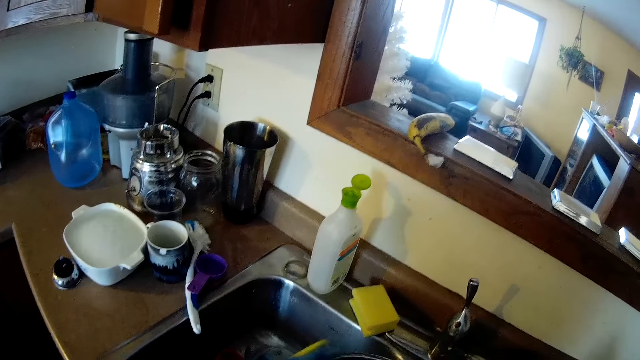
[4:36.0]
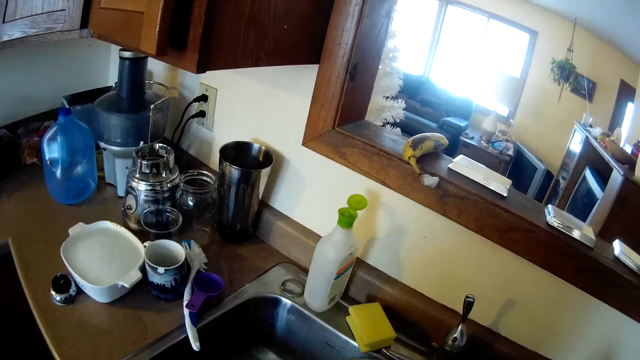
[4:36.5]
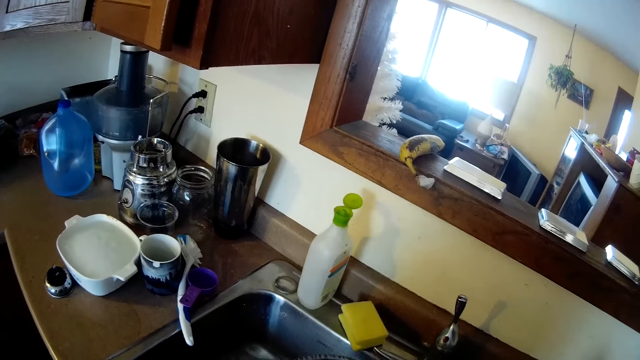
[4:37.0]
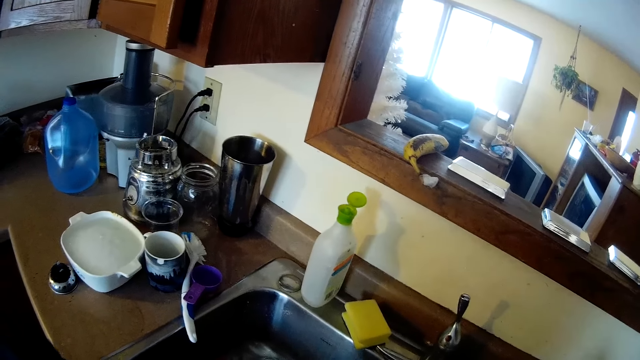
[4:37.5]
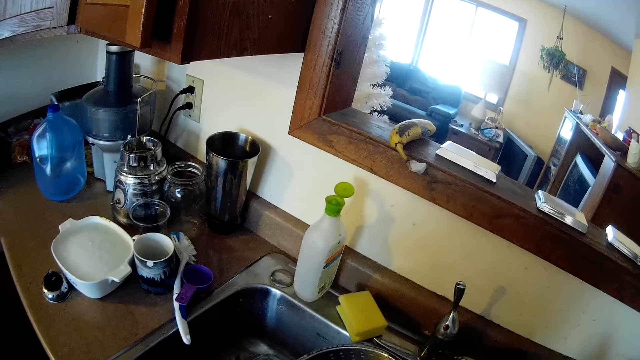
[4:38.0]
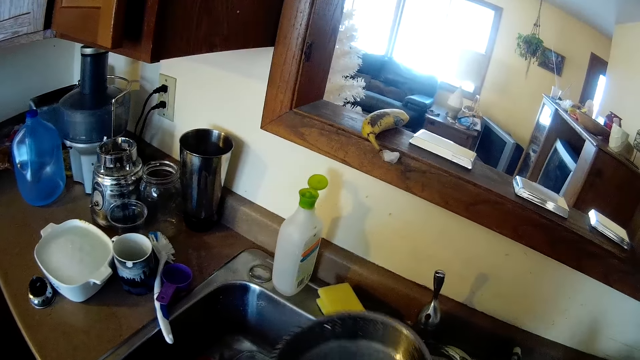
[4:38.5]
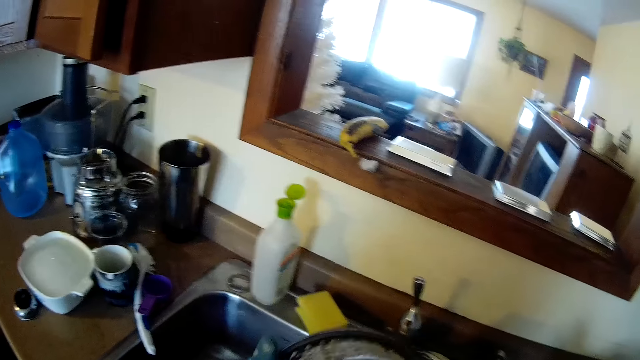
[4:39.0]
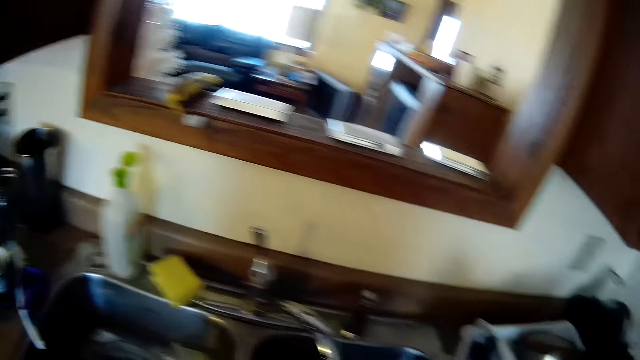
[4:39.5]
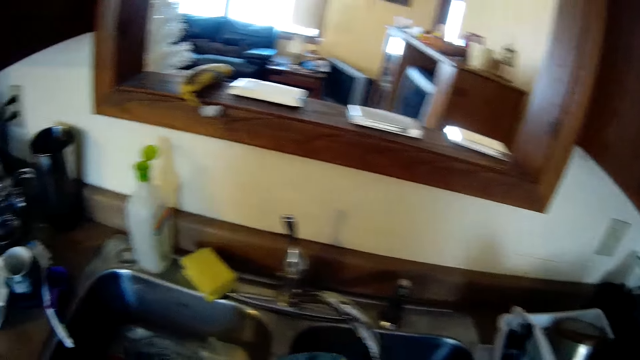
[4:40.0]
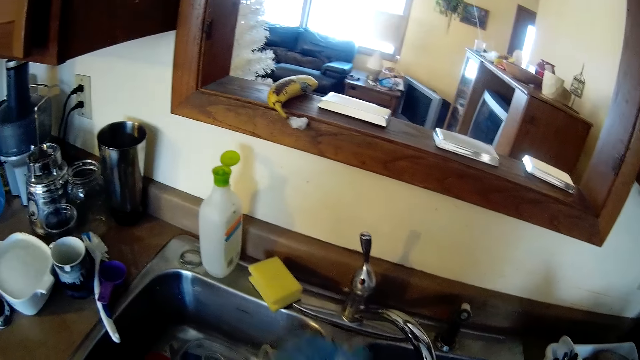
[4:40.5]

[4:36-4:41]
The camera wearer washes the colander.

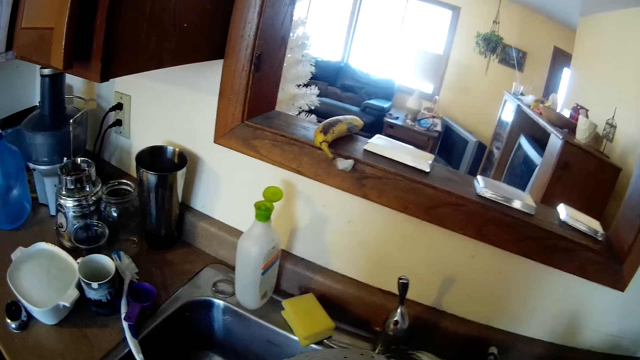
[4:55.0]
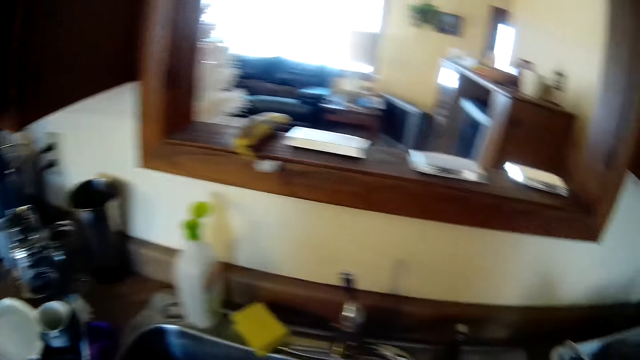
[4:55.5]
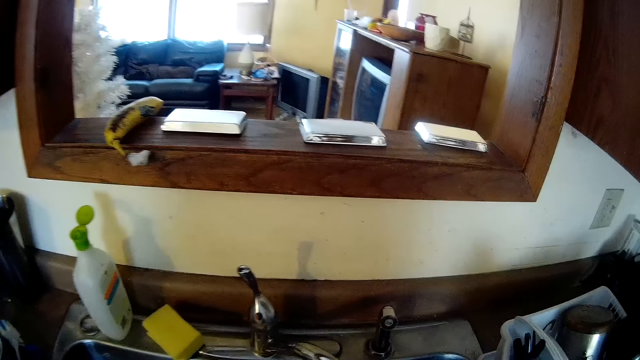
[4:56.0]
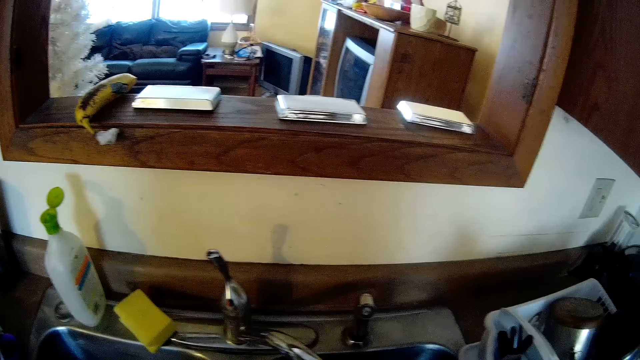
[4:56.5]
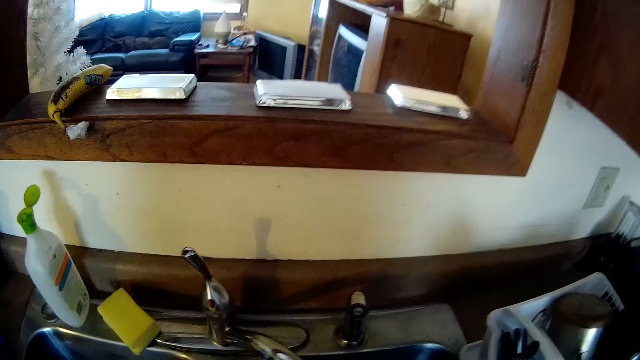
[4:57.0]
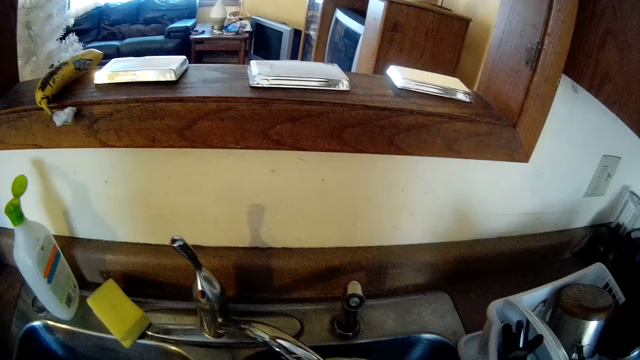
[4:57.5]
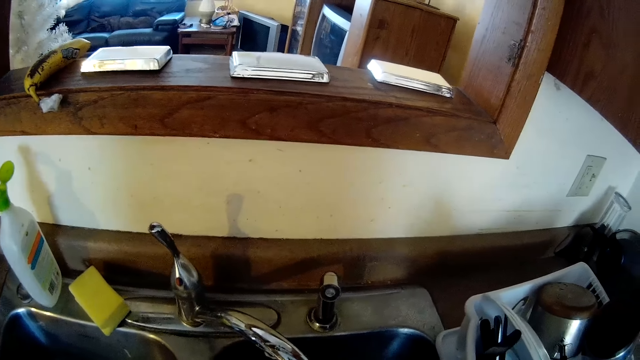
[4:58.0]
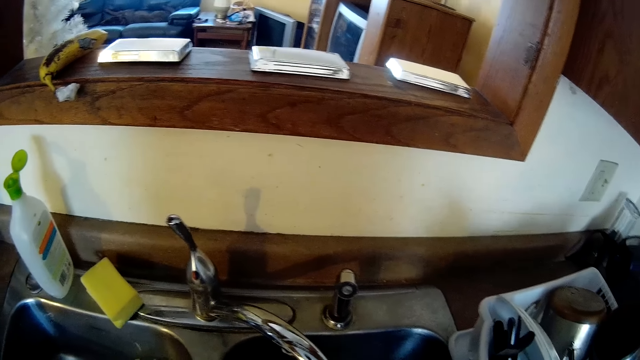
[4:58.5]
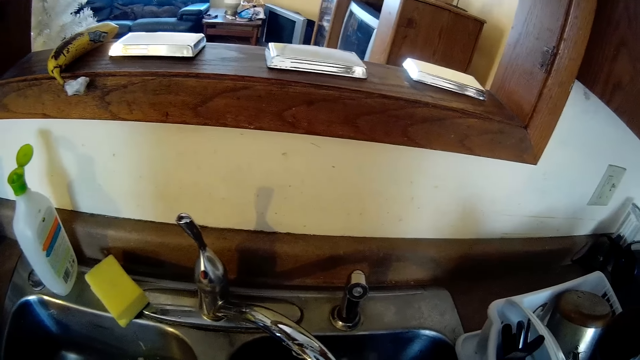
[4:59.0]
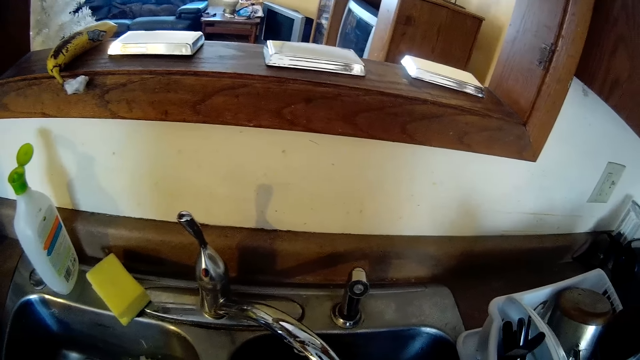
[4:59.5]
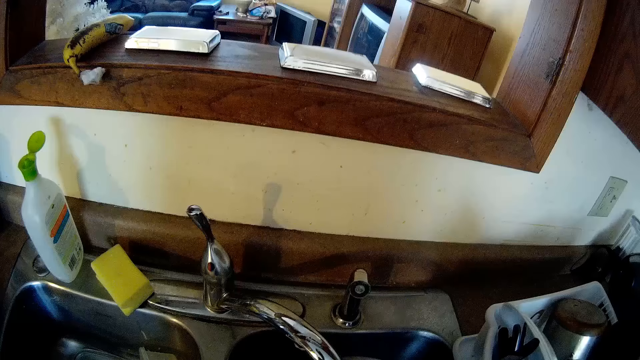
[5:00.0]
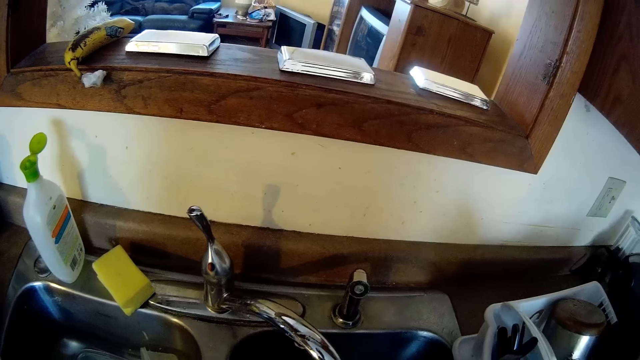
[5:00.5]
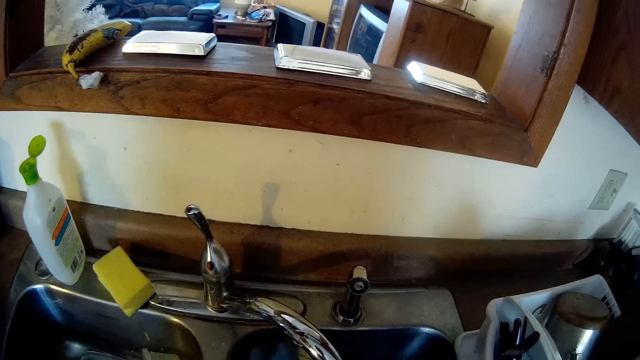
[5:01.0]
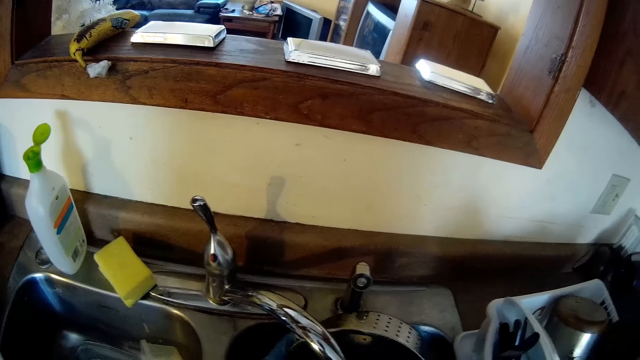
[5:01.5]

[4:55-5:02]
The camera wearer rinses the pot in the sink with both hands.

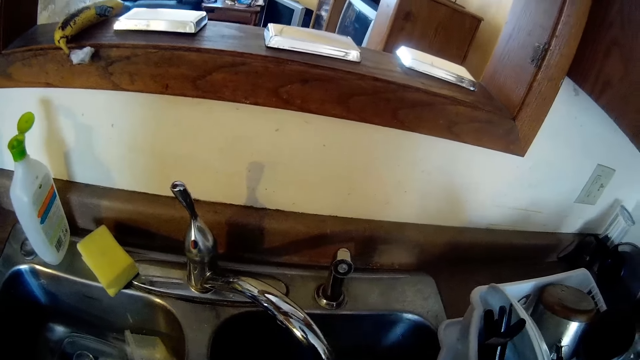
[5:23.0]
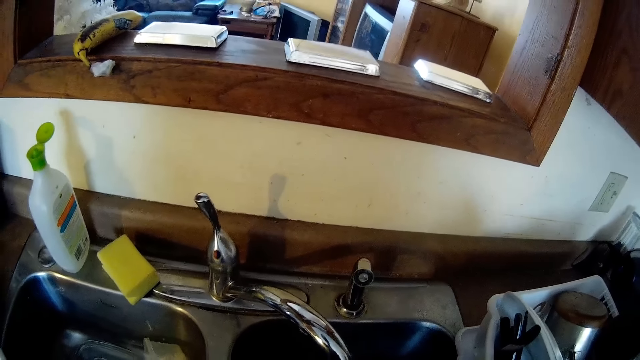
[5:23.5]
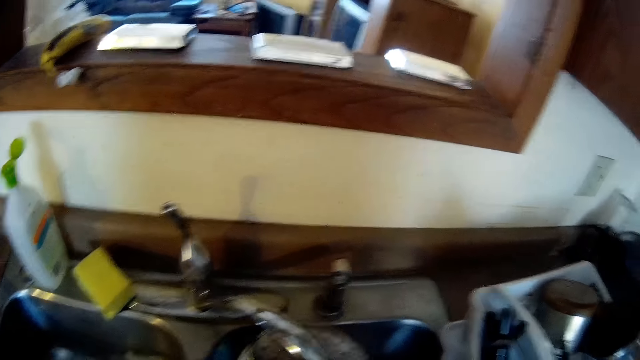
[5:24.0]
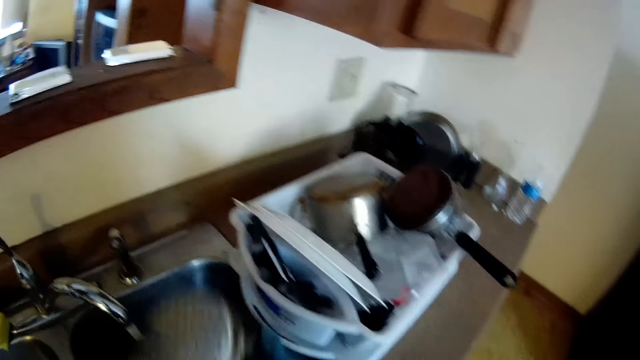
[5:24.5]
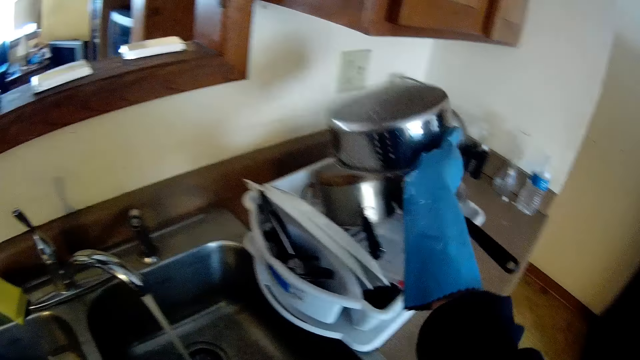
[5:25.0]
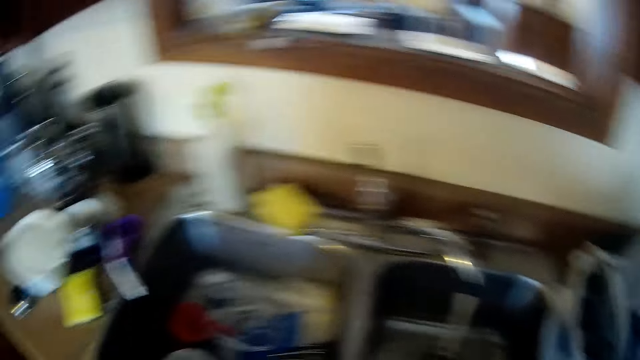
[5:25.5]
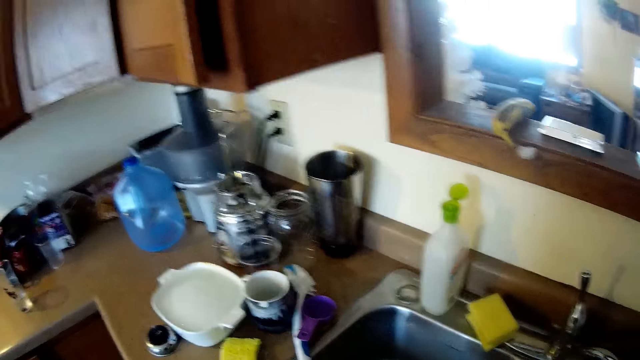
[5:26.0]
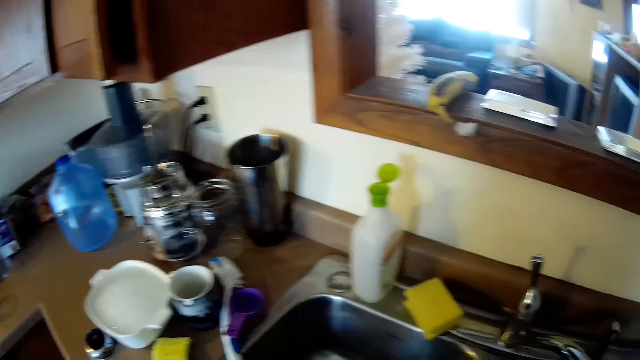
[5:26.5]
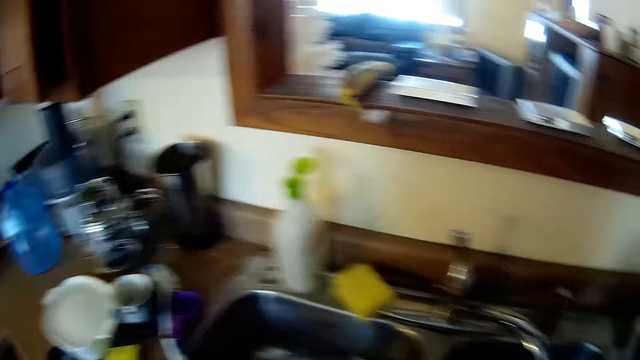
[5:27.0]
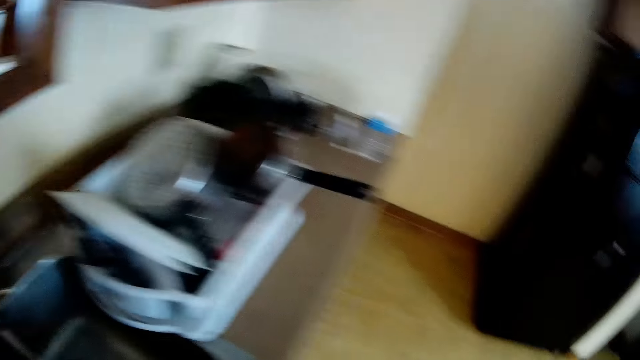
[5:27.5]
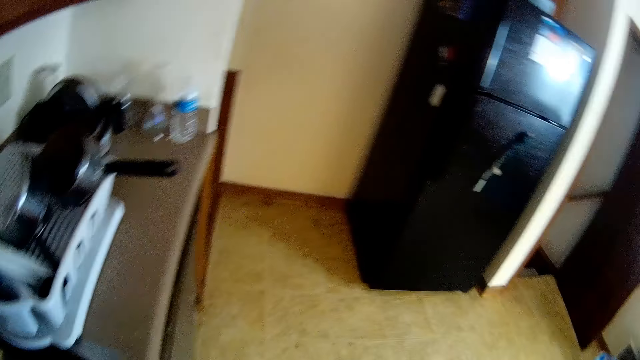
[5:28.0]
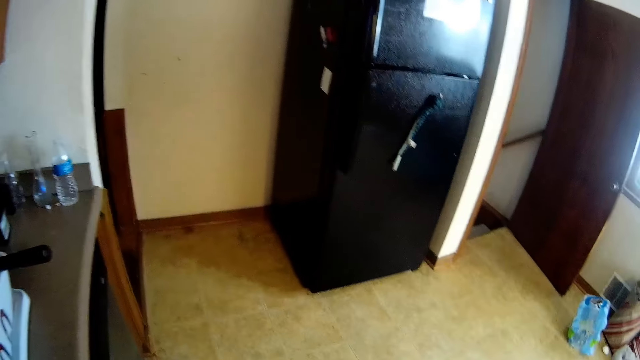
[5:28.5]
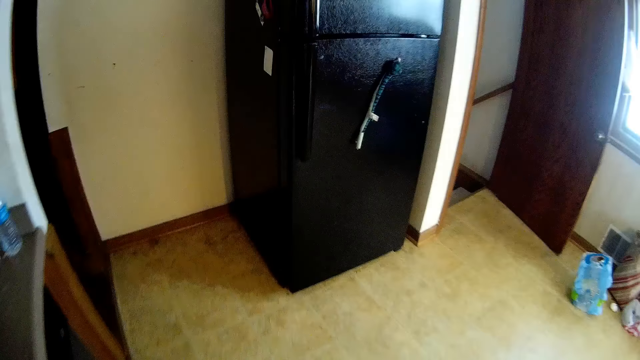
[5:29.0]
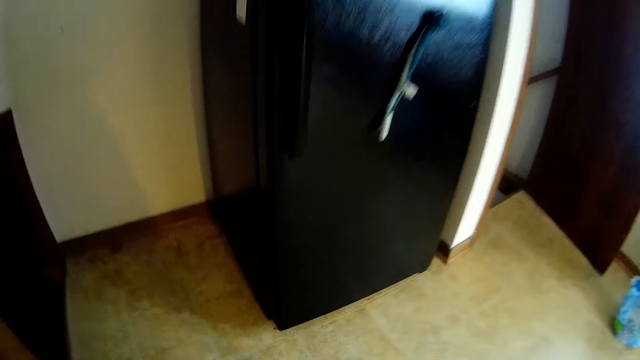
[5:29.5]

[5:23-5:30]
The camera wearer puts the pot in her right hand in a plate rack.

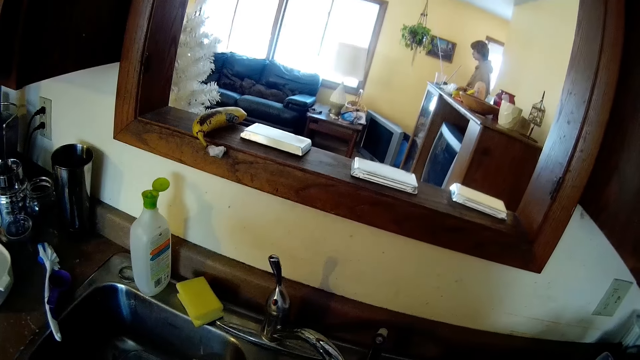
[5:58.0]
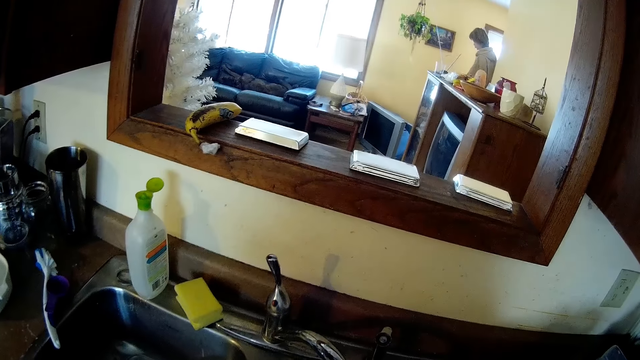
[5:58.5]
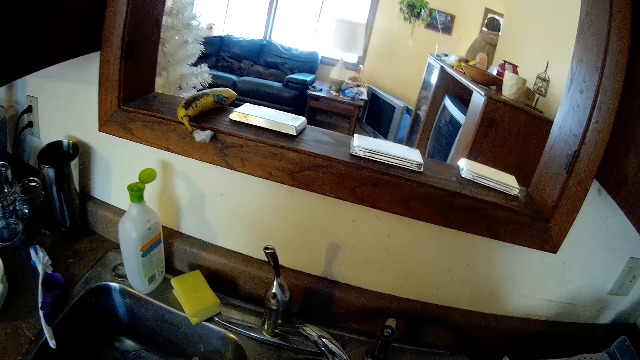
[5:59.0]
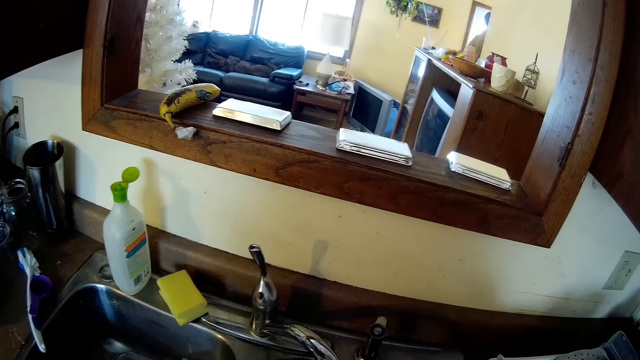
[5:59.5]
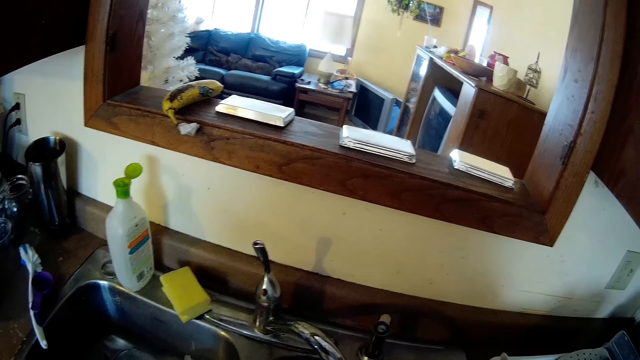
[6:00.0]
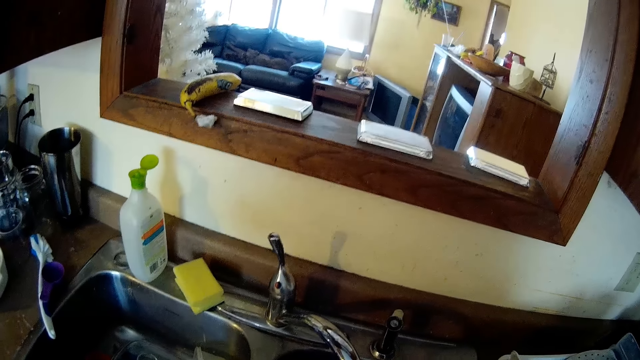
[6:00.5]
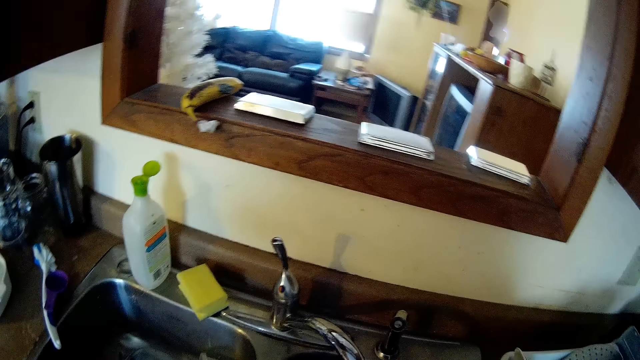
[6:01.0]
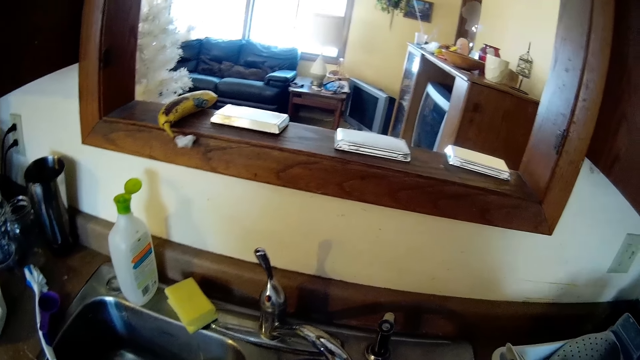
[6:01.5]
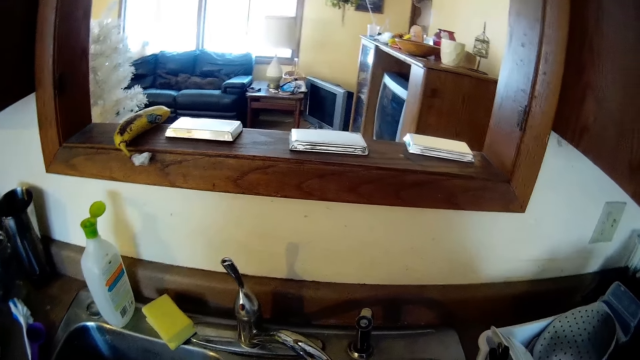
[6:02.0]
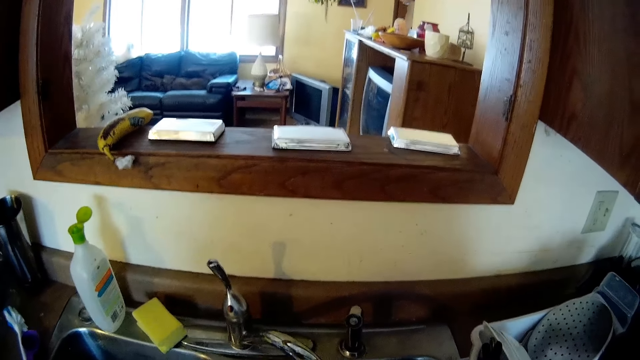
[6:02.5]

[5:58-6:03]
A man closes the door with his right hand.
